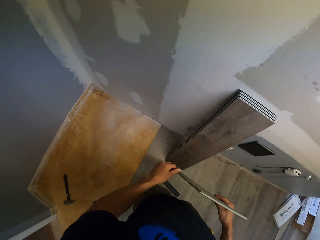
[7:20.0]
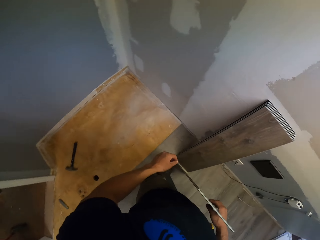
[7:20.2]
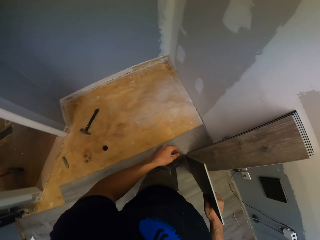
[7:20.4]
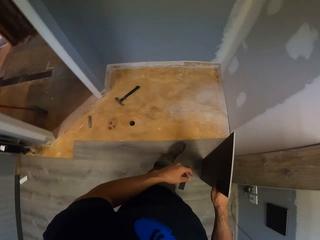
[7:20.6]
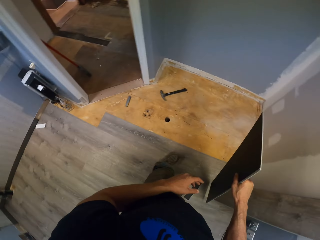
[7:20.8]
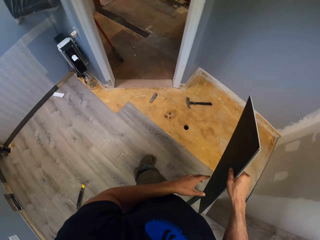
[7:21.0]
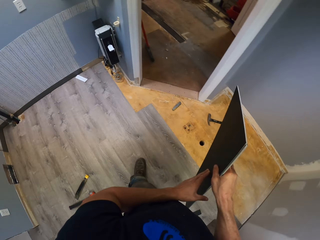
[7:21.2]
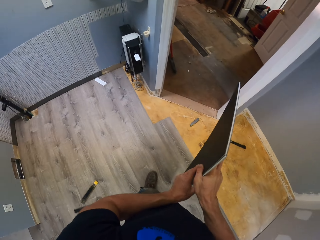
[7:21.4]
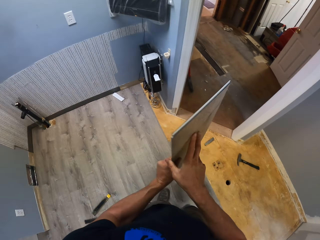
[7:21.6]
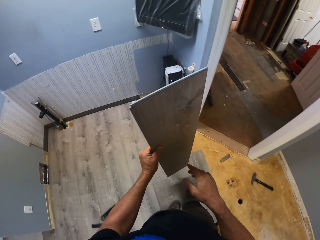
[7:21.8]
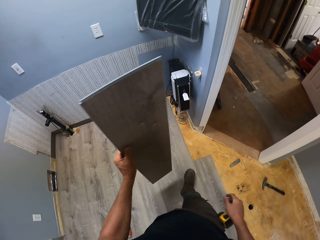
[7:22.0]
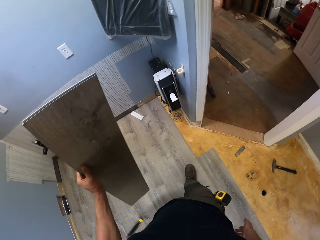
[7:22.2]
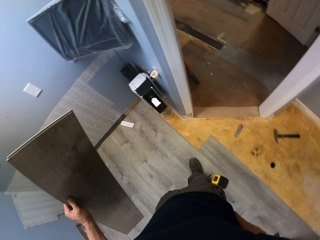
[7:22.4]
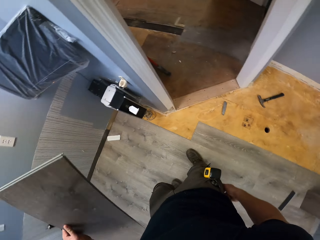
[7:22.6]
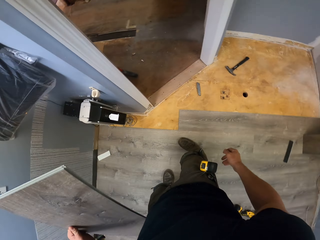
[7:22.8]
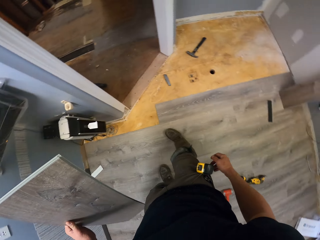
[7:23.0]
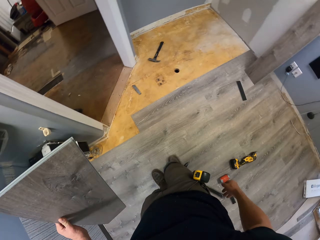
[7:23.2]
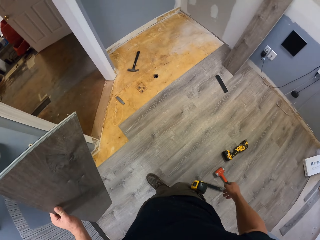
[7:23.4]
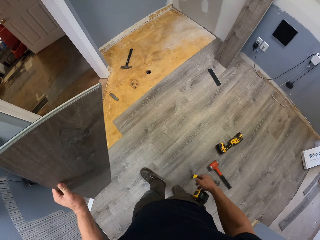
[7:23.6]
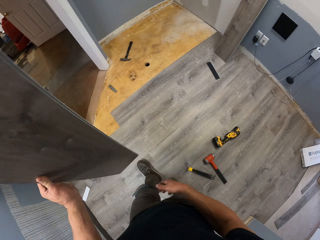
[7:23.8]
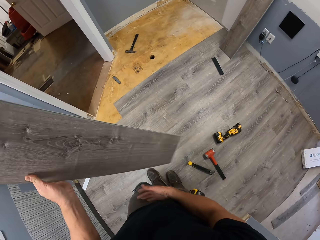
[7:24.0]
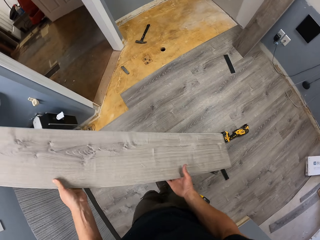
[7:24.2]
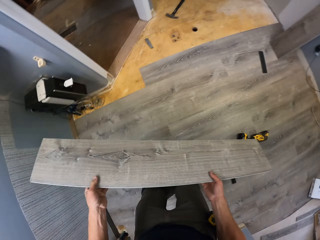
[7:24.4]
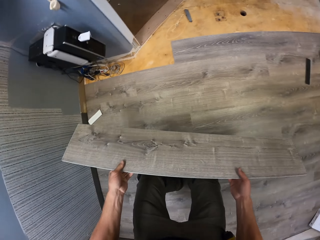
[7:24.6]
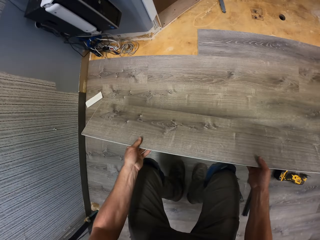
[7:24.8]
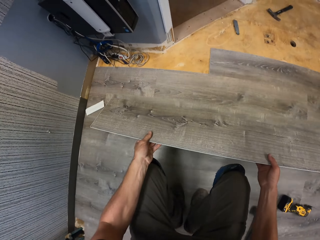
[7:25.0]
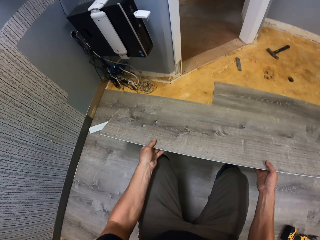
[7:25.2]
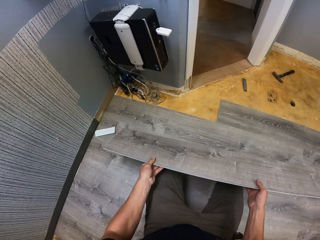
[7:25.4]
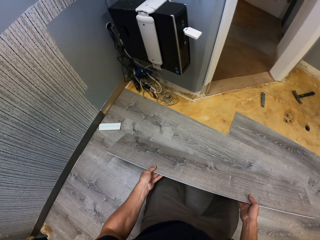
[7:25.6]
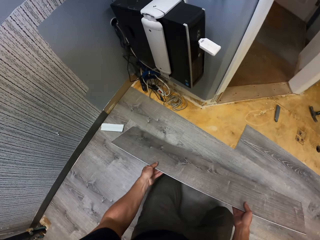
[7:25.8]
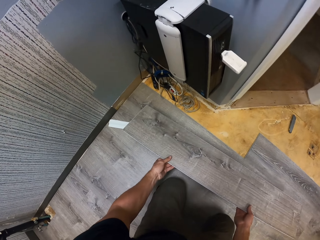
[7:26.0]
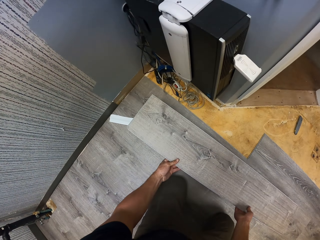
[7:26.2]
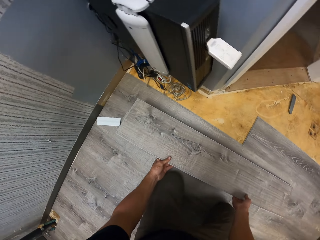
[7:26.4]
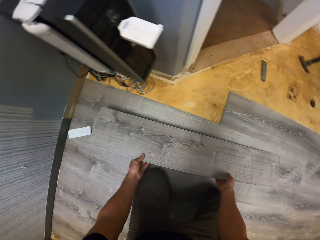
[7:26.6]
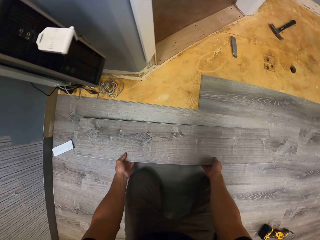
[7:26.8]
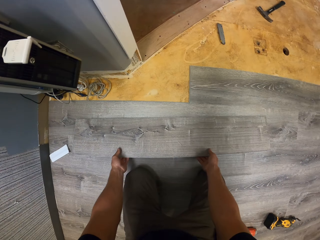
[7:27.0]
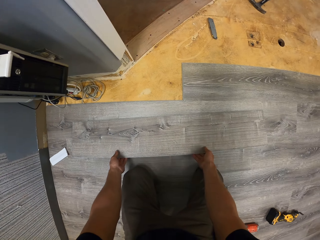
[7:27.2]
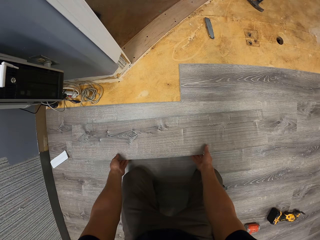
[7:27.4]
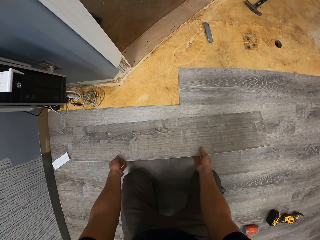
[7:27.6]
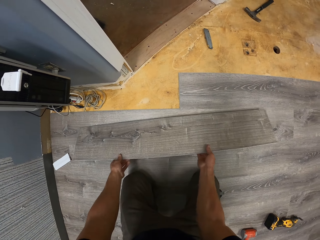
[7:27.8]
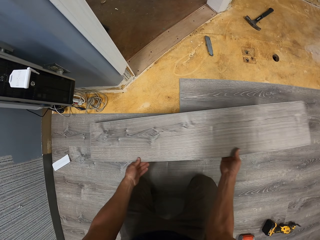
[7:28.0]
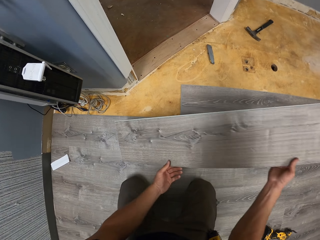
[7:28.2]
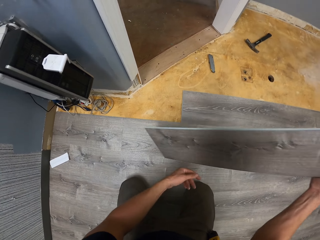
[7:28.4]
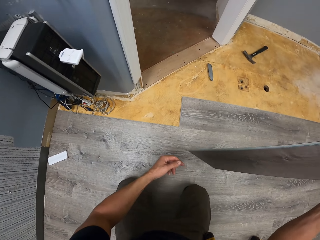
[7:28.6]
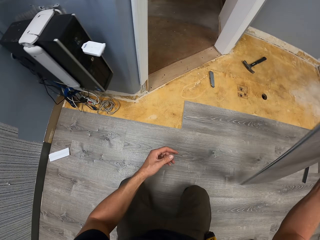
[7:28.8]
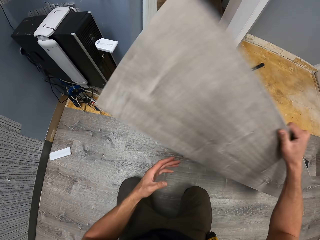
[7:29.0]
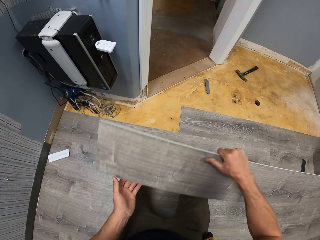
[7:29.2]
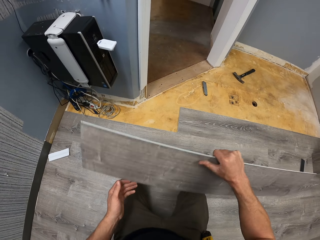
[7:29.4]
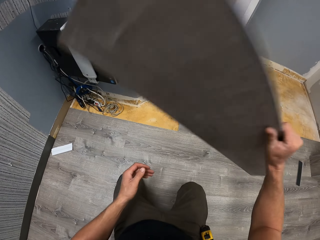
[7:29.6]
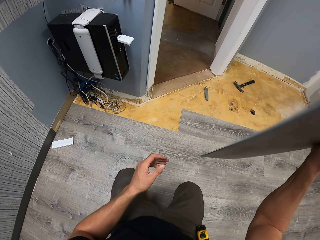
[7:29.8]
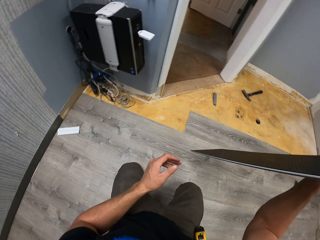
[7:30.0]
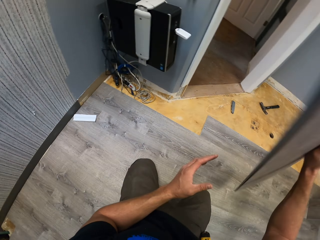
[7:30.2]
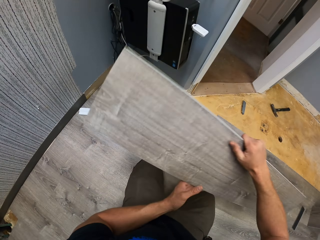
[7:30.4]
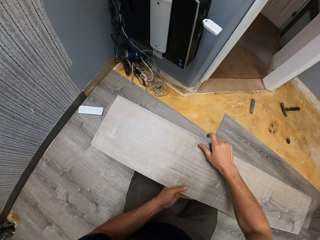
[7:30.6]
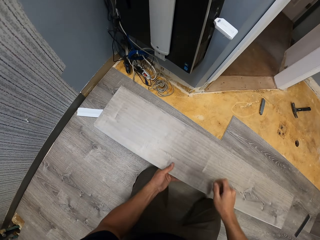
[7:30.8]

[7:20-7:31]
The camera wearer picks up the vinyl flooring with the right hand. They look around. They pass the vinyl flooring to the left hand. They carry the vinyl flooring with the left hand. They look around. They hold the vinyl flooring with both hands. They kneel on the floor. They place the vinyl flooring on the floor with the hands. They turn the vinyl flooring with the hands. They move the vinyl flooring with the hand.

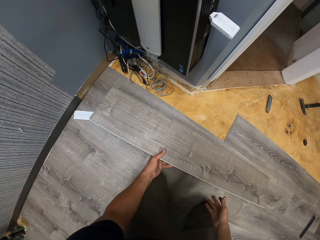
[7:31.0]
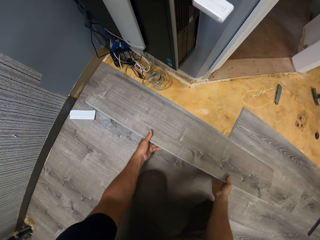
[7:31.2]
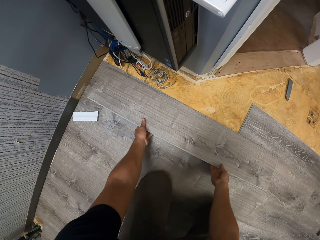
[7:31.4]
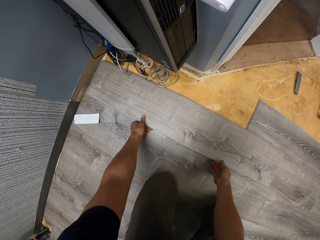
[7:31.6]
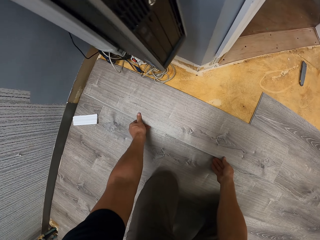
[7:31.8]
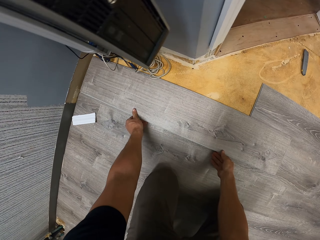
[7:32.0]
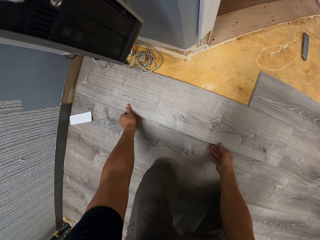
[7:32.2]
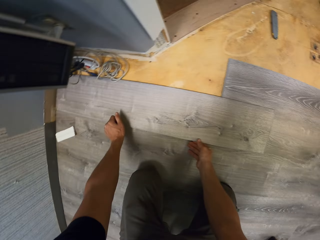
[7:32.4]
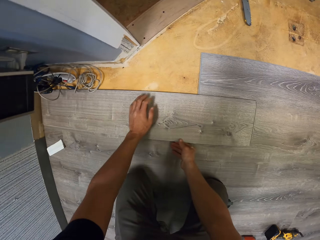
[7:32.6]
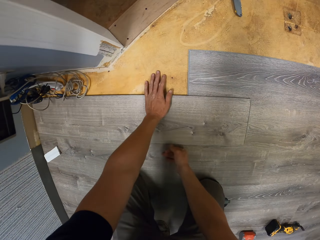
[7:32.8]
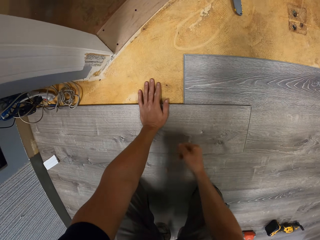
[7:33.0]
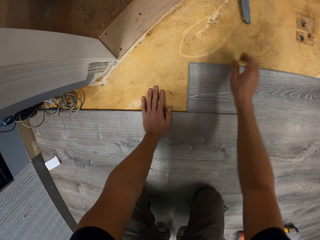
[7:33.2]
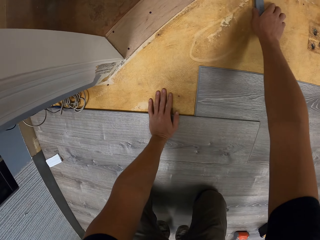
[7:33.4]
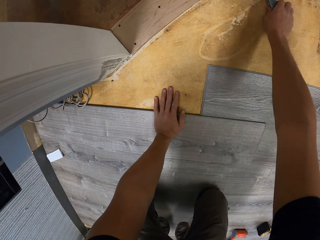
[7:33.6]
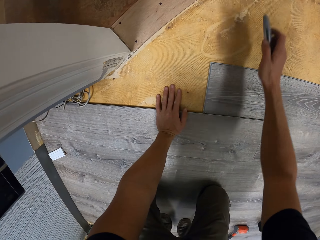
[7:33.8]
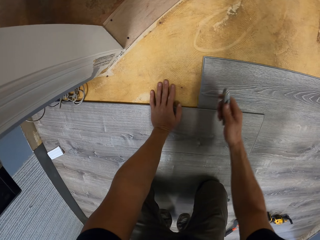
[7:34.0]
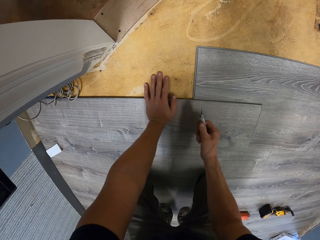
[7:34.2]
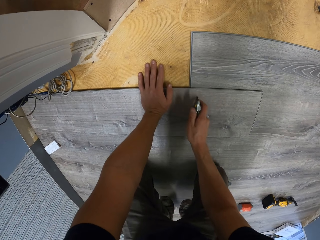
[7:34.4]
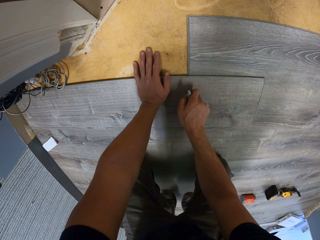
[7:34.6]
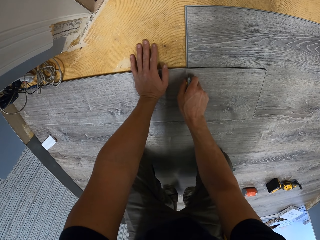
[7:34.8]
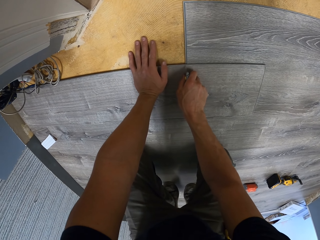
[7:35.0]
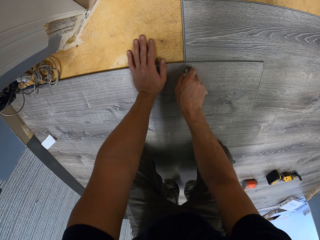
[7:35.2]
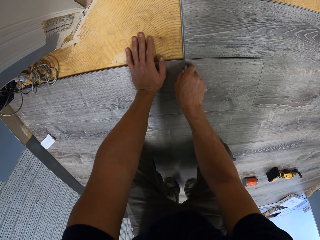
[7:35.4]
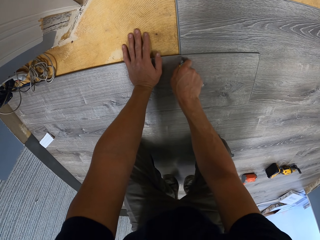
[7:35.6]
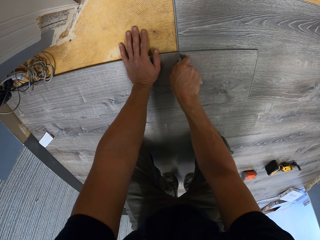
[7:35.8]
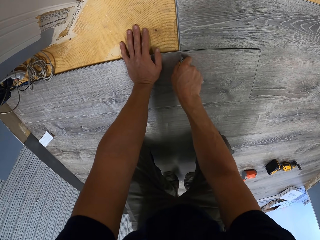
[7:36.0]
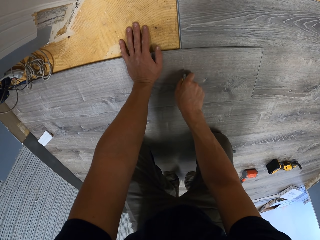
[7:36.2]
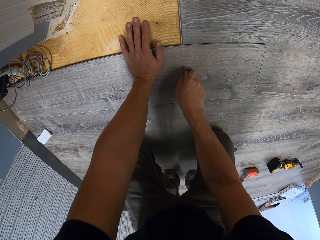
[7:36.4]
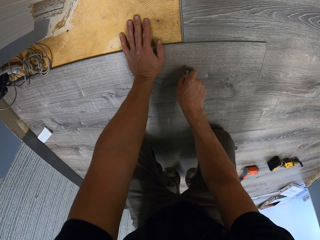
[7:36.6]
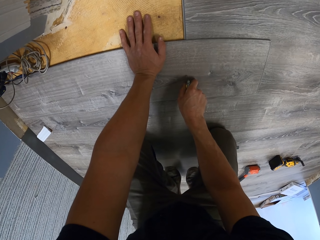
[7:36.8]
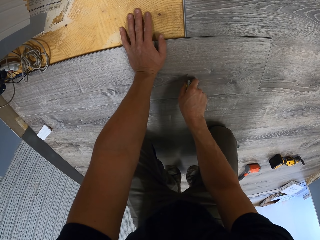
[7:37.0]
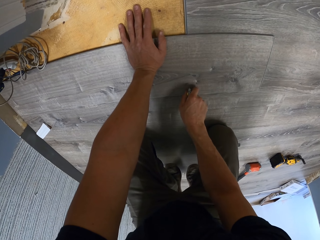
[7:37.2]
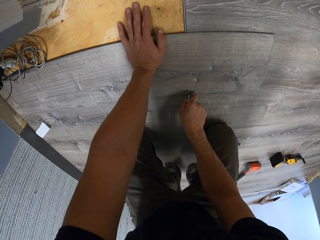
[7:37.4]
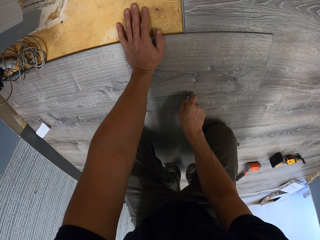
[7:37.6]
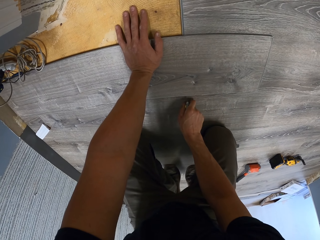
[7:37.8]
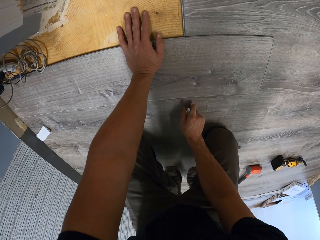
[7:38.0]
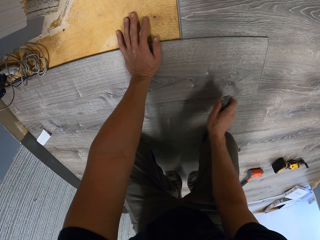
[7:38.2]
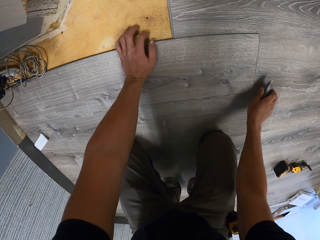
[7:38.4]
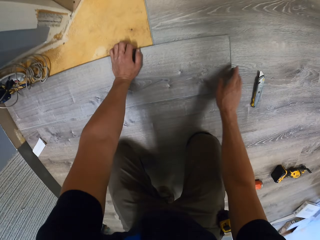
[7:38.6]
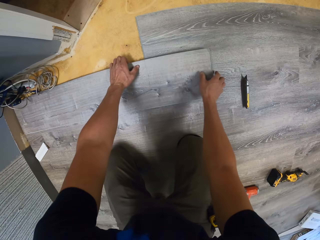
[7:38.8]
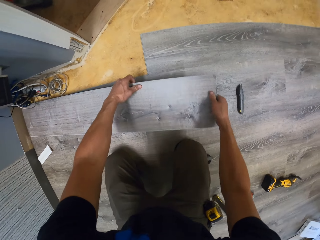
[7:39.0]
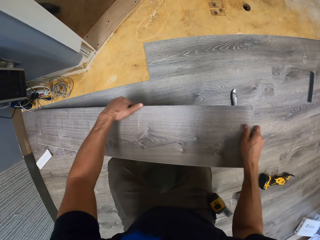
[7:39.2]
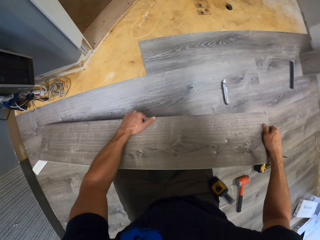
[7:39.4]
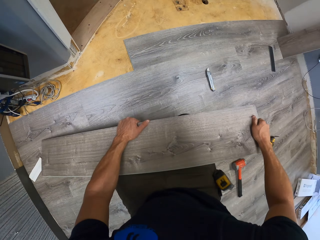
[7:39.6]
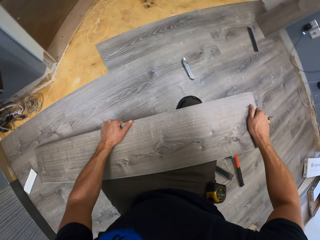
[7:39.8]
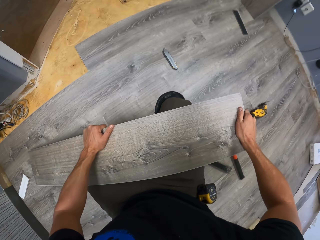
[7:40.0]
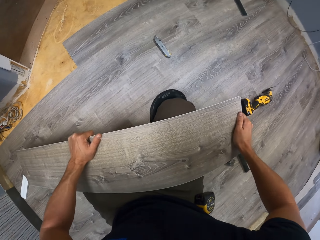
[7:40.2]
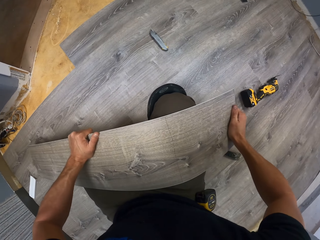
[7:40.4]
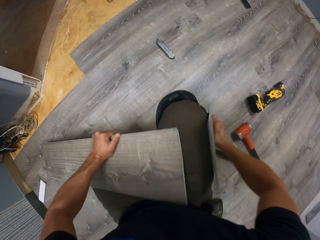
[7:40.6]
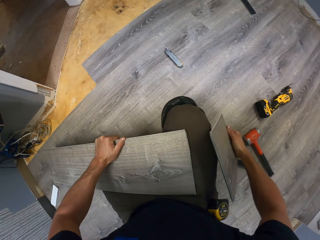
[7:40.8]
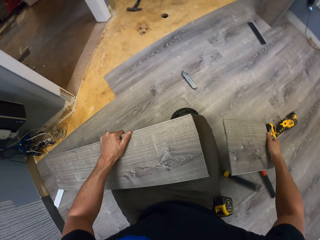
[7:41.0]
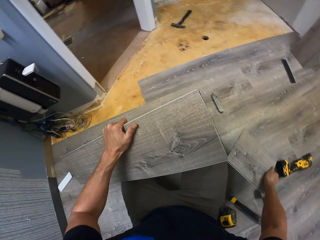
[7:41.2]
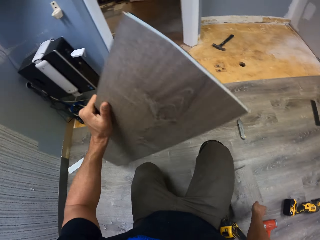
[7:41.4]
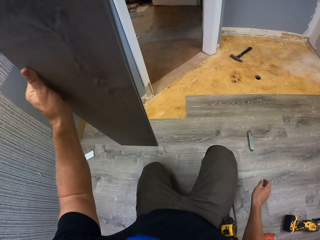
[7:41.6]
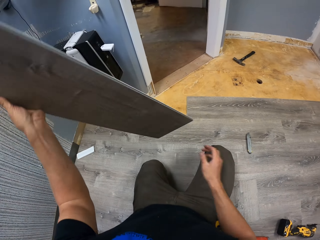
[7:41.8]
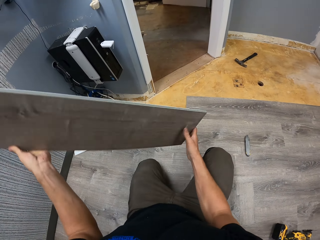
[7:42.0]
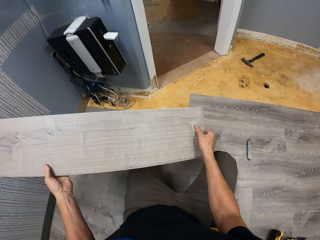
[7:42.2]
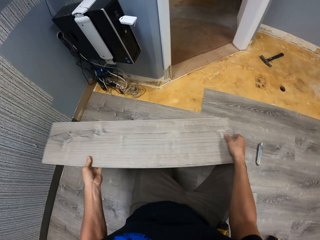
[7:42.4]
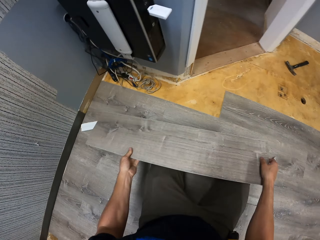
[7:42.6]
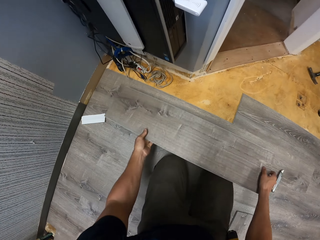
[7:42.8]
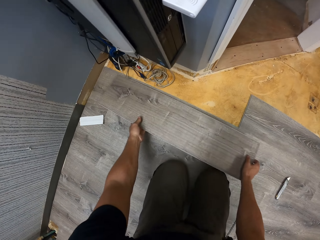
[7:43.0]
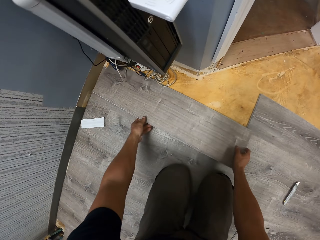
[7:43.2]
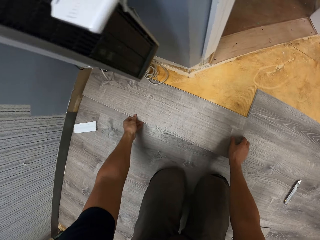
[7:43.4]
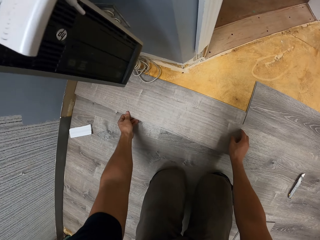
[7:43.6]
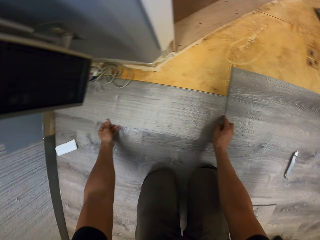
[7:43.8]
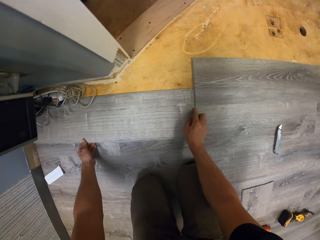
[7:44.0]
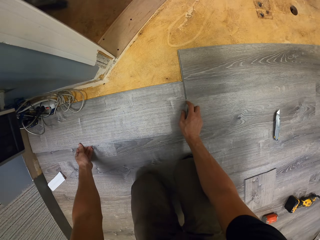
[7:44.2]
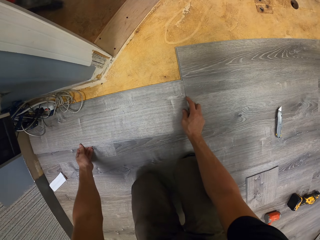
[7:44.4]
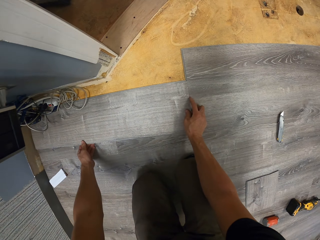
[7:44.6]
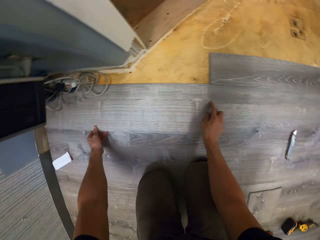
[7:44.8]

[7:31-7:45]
The camera wearer places the vinyl flooring or wood tile on the floor with the hands. They press the vinyl flooring with the left hand. They pick up the cutter with the right hand. They cut the vinyl flooring with the cutter. They drop the cutter on the floor with the right hand. They pick up the vinyl flooring with the hands from the floor. They break the wood tile. They cut the vinyl flooring with the hands. They drop the vinyl flooring with the right hand. They turn the vinyl flooring with the left hand. They place the wood tile on the floor.
